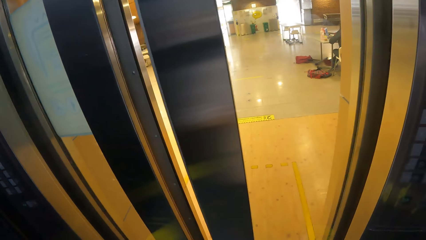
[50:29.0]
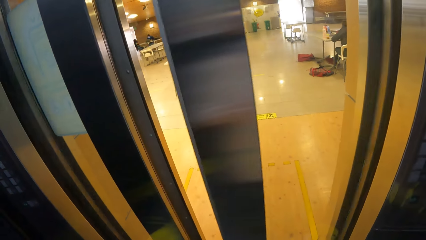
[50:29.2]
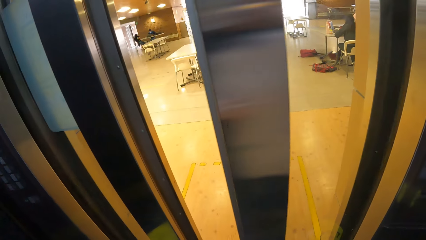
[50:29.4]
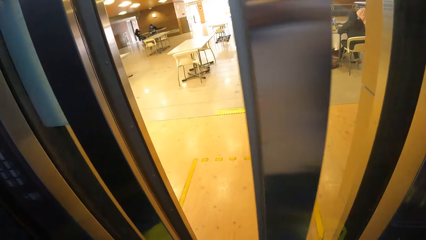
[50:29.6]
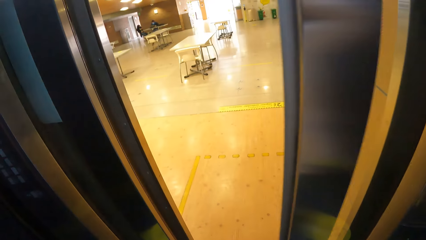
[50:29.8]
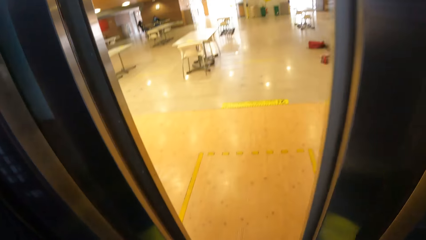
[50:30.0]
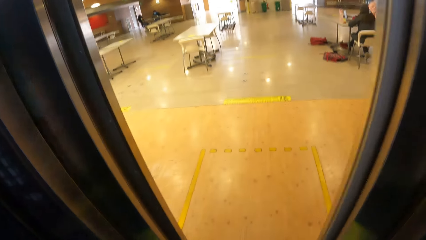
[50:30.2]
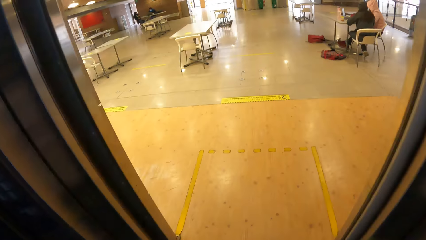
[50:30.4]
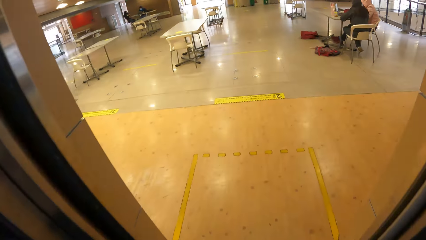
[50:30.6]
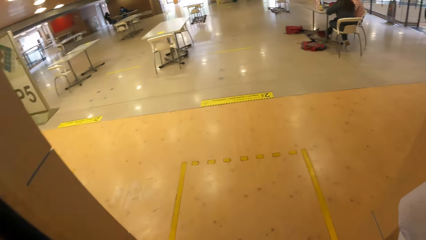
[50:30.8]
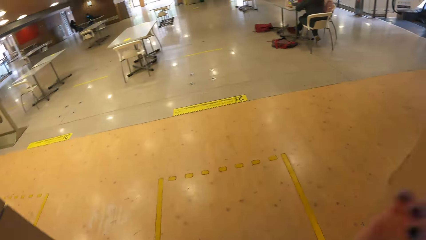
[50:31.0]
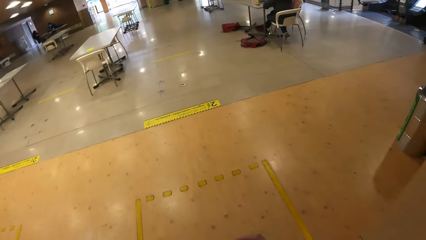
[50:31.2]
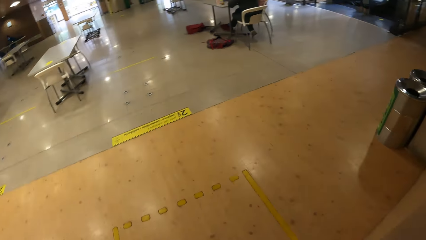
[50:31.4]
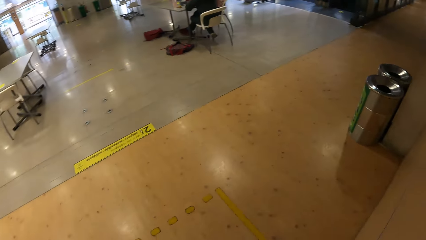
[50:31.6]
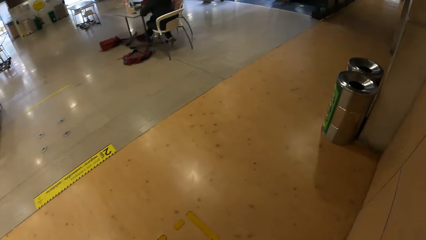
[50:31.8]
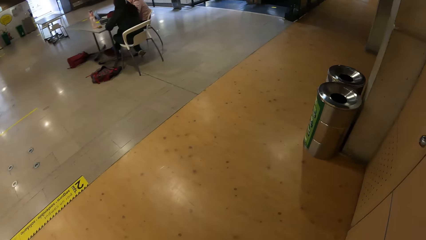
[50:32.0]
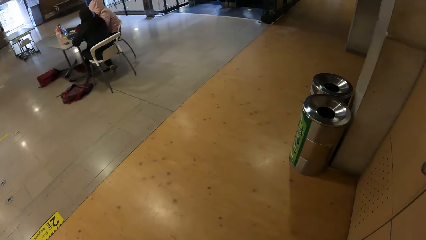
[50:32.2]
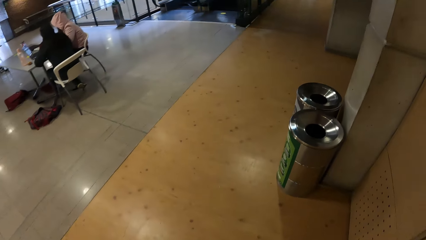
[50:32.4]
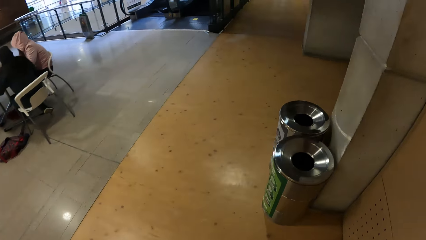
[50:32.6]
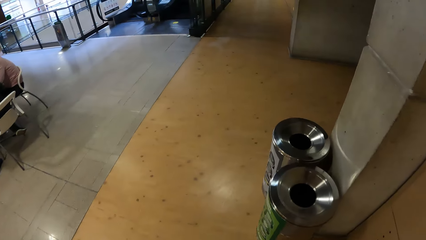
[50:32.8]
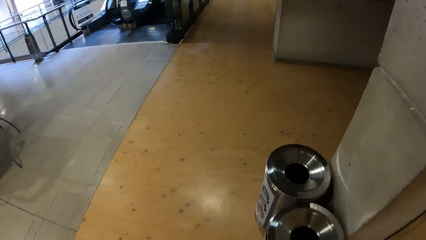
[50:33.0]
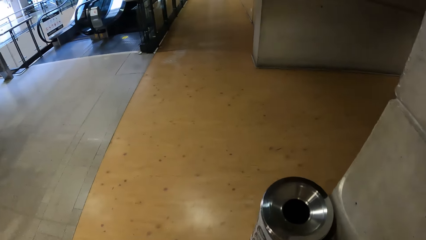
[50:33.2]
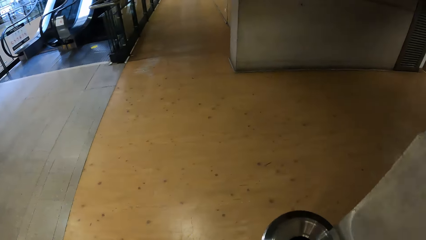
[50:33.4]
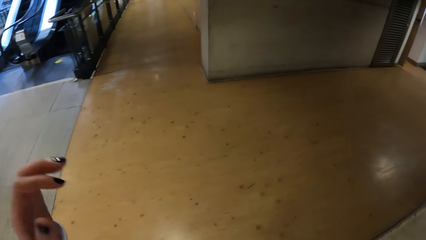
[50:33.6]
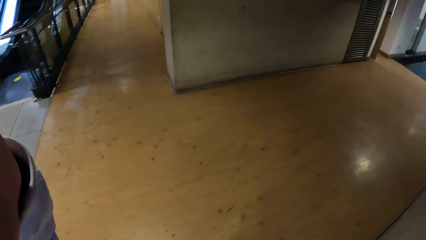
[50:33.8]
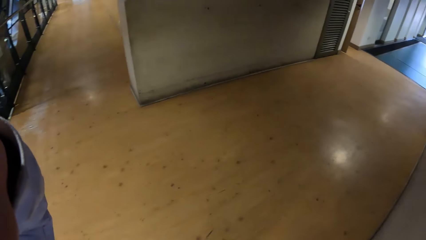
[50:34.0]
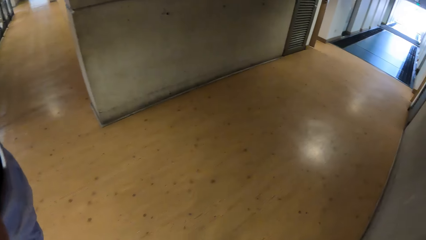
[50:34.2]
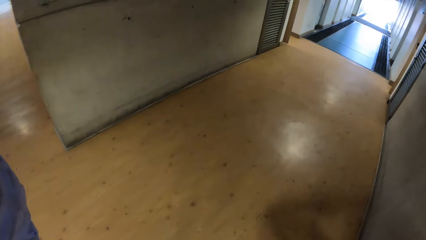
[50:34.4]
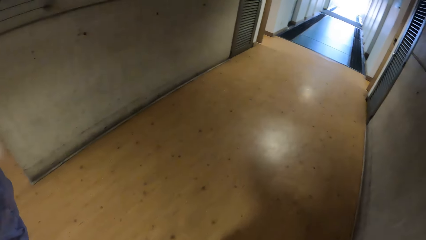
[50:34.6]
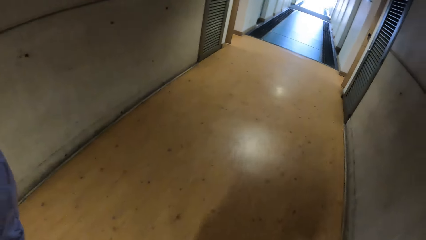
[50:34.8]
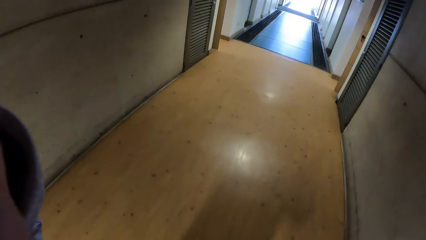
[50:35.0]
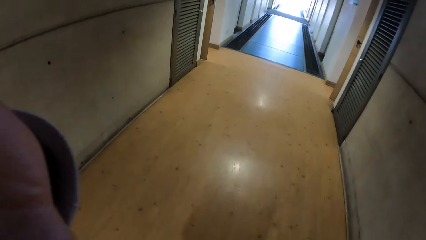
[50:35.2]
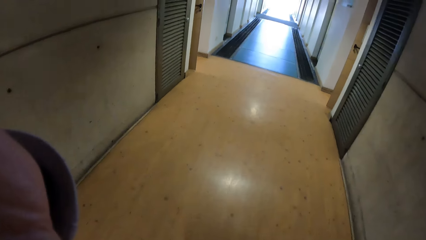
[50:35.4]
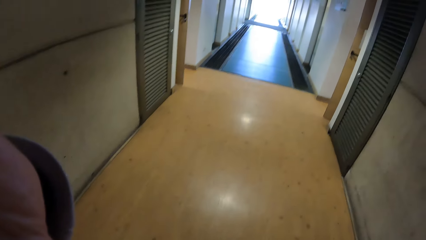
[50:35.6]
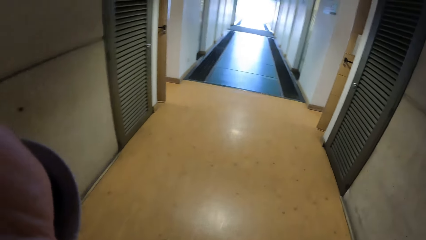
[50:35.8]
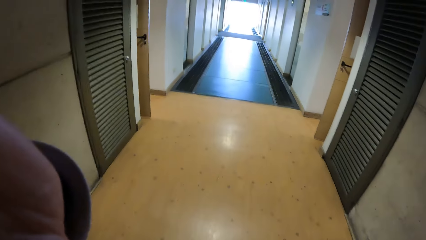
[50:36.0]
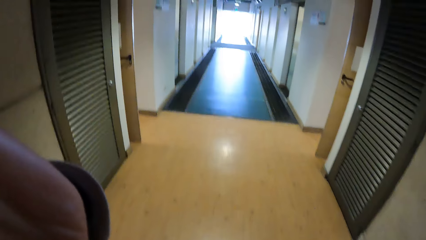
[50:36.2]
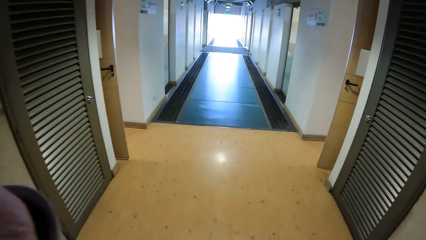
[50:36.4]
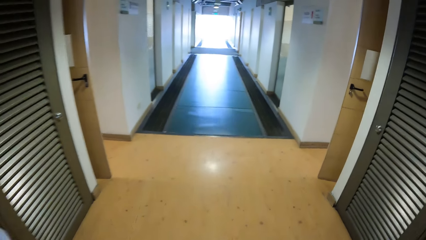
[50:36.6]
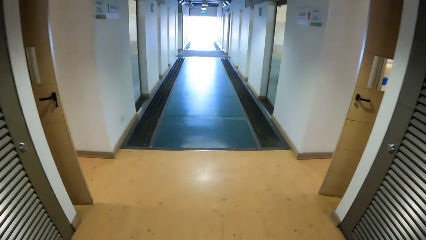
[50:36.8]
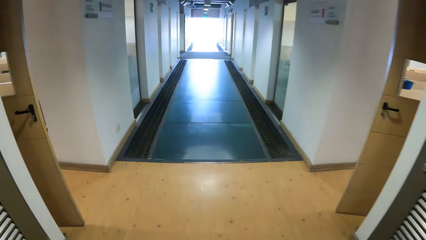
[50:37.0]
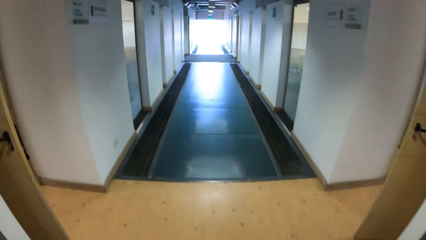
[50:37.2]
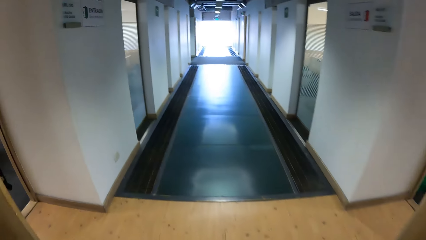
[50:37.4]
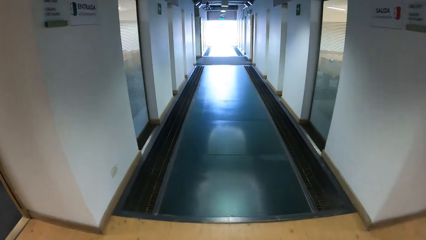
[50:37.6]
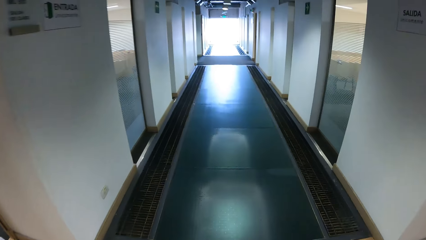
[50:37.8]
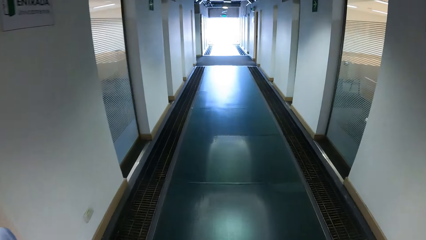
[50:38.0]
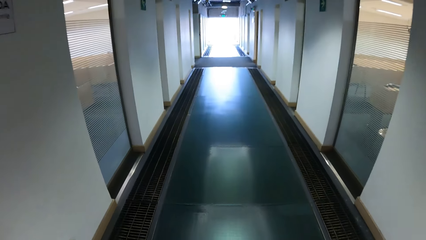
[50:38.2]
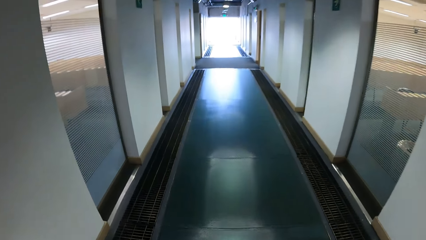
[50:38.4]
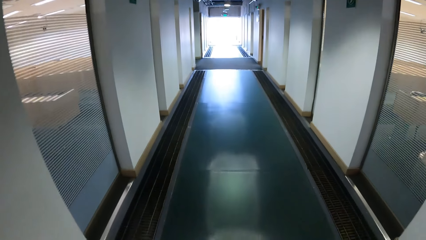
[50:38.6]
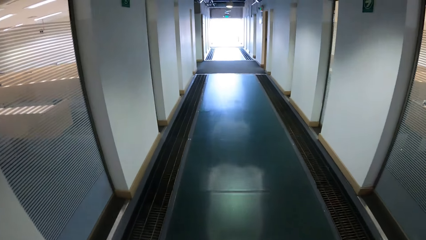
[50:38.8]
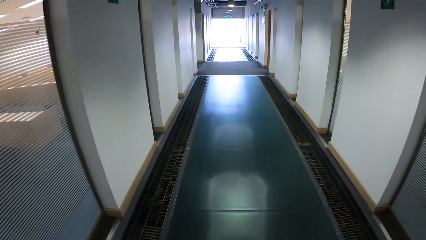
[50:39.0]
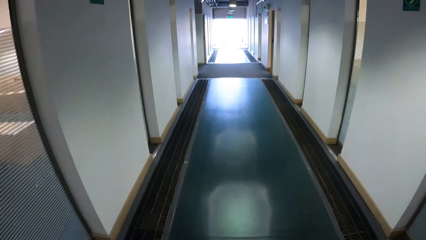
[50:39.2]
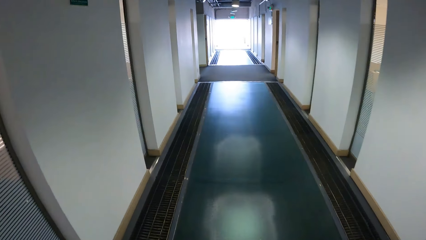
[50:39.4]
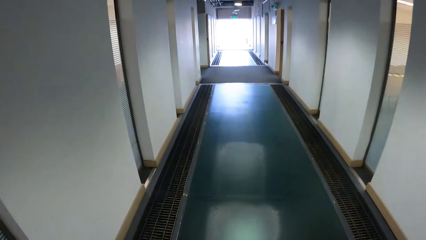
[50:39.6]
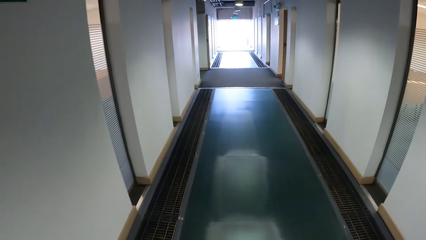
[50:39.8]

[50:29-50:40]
The camera wearer walks out of the elevator. She walks around the building. She touches the camera on her head with her left hand.

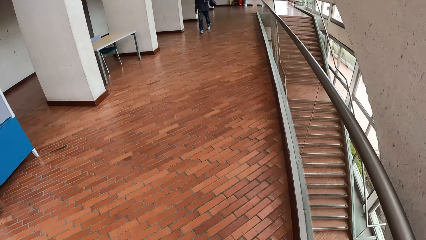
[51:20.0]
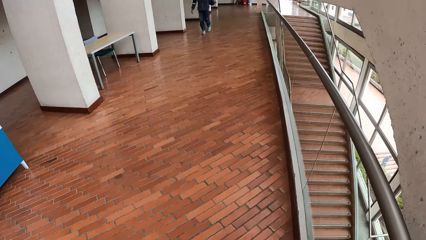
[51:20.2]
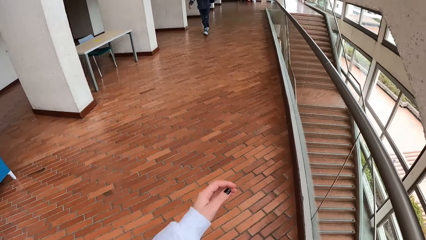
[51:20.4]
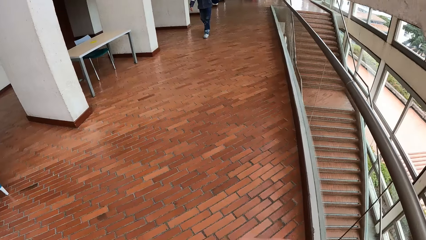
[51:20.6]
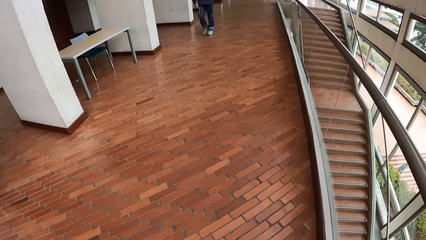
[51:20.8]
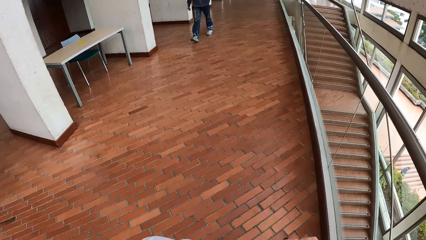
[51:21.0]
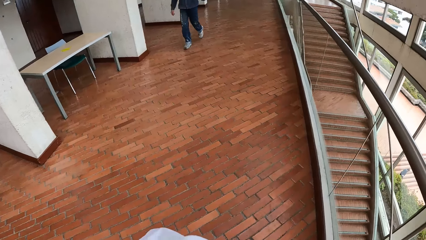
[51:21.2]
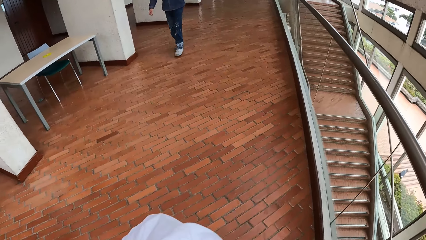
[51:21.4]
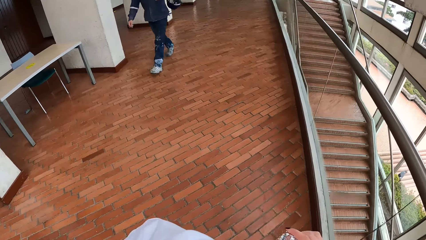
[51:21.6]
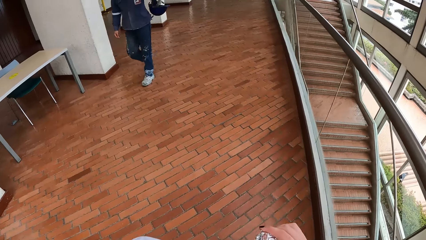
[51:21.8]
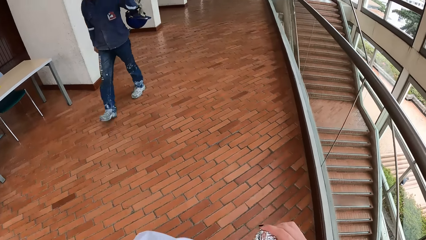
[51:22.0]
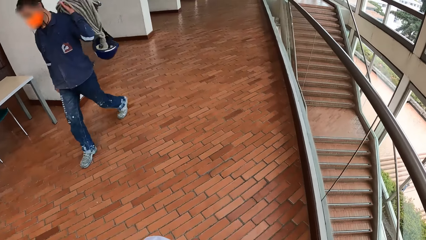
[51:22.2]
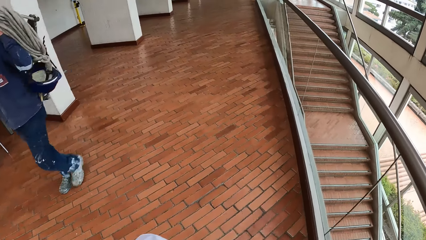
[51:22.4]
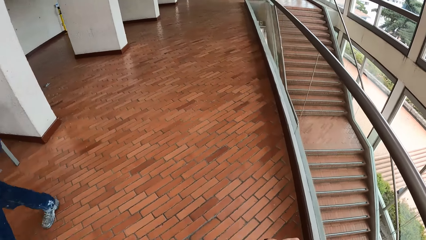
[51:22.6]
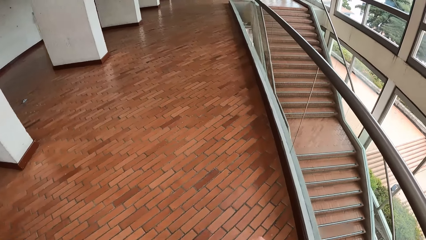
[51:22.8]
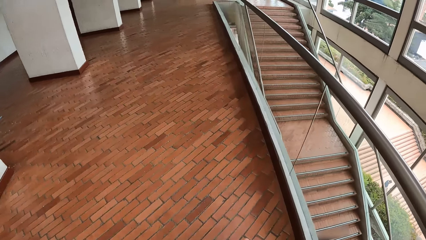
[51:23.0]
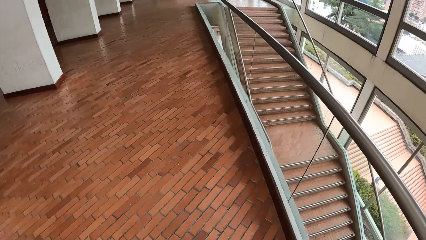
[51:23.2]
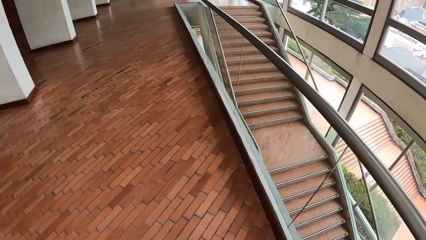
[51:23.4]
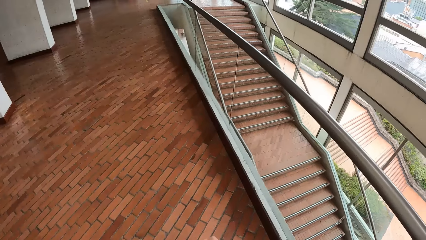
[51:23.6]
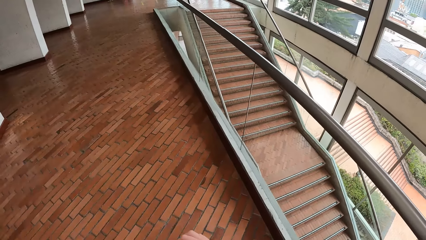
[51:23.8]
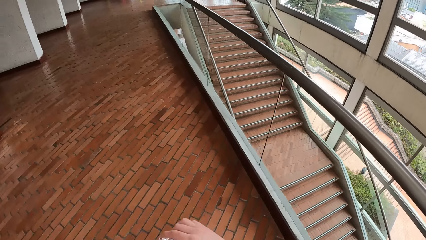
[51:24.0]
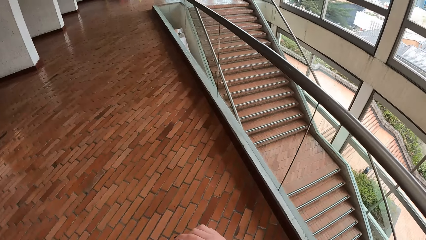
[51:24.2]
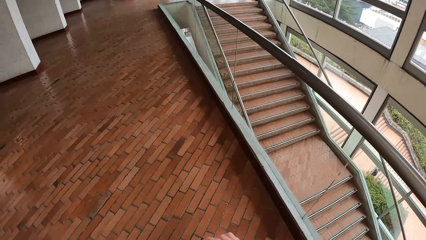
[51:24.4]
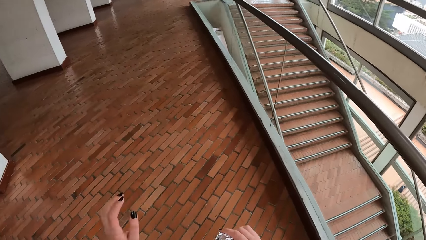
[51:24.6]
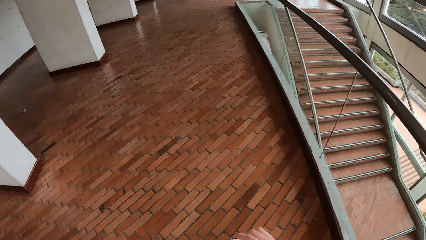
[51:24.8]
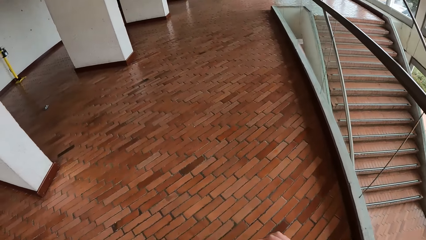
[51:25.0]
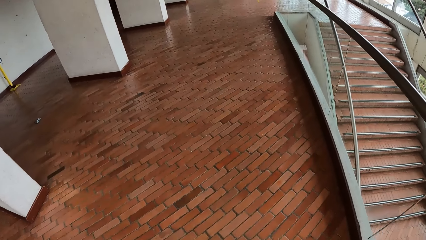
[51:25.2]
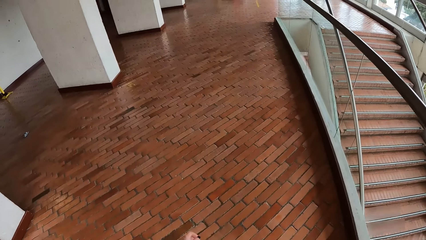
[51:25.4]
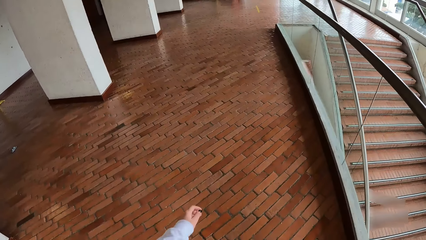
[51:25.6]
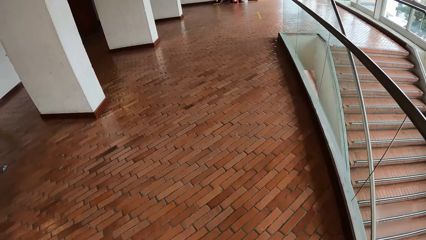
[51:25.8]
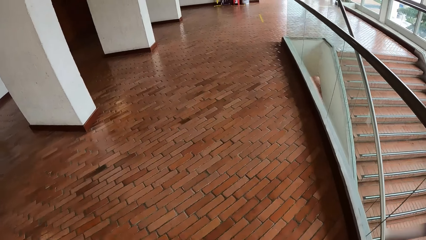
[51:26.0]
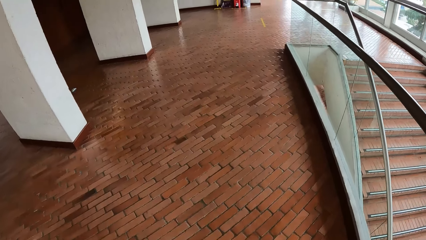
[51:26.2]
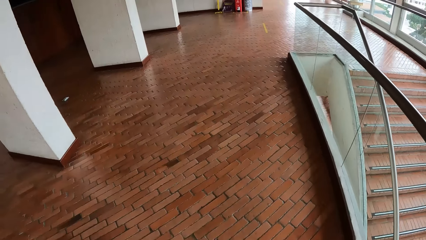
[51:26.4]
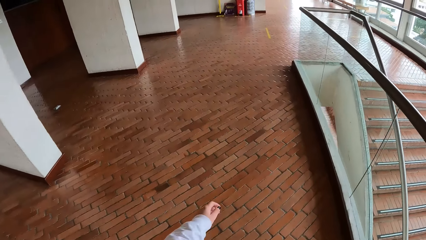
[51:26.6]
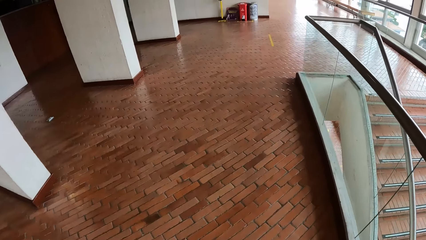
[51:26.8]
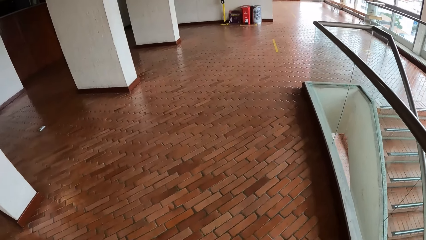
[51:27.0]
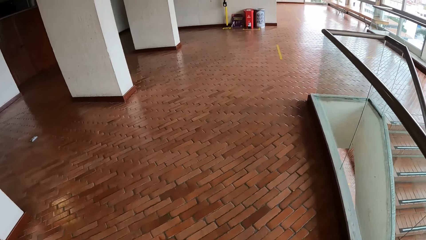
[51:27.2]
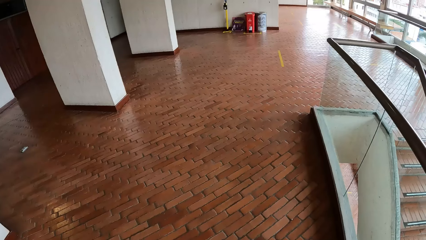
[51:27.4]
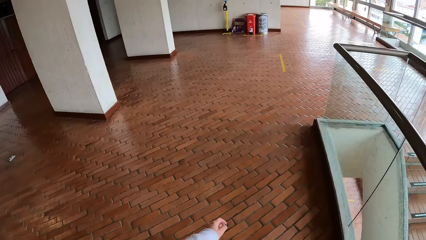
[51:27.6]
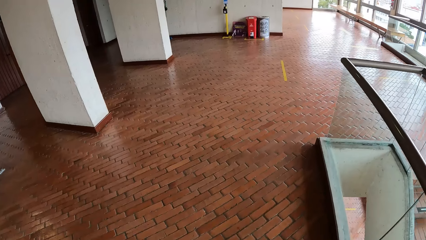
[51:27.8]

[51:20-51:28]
The camera wearer walks past a man.
